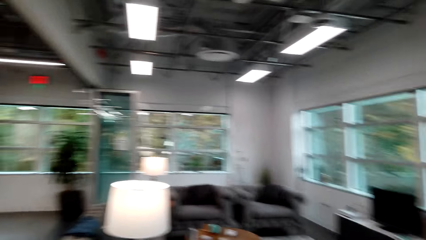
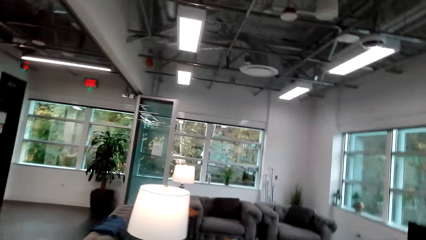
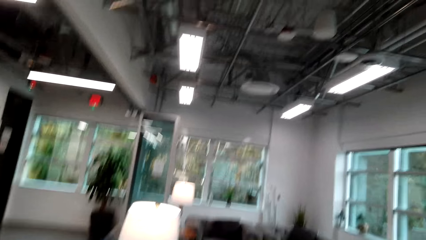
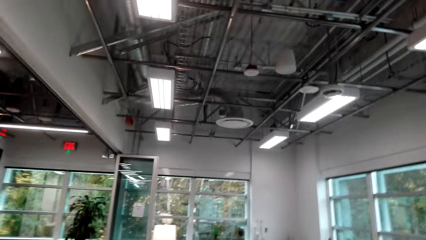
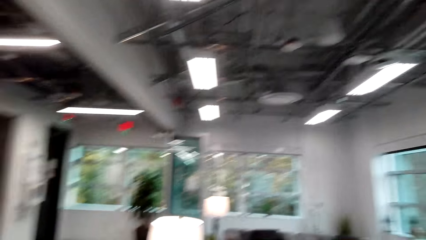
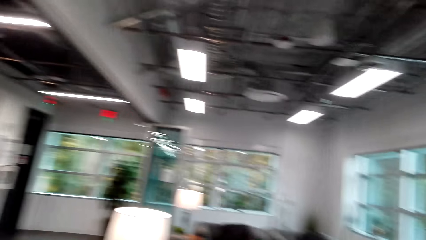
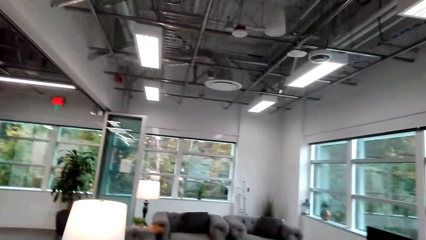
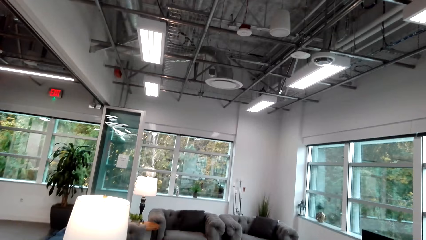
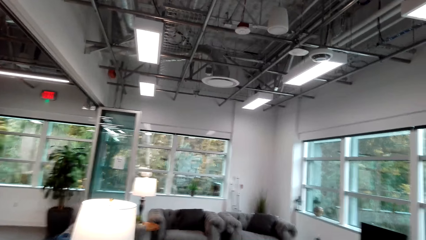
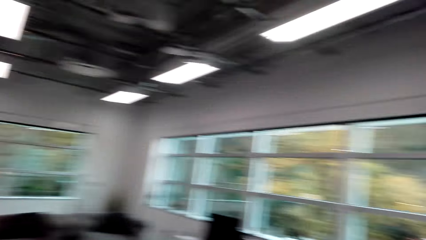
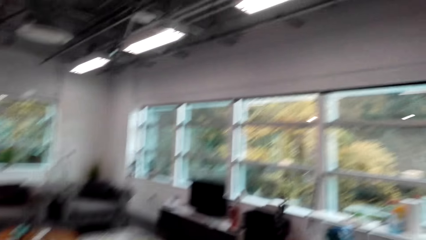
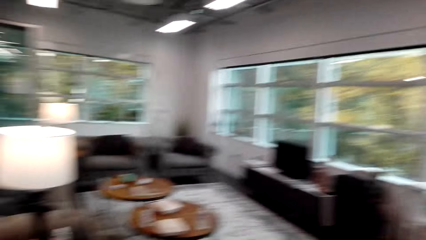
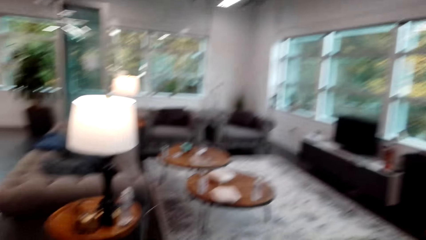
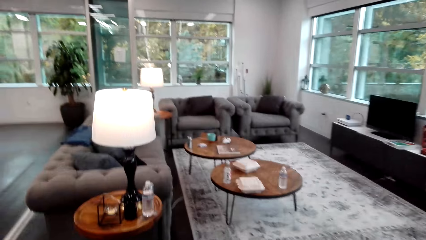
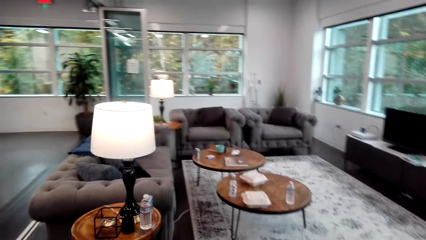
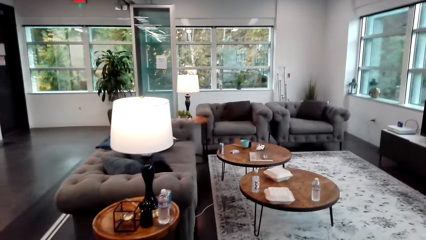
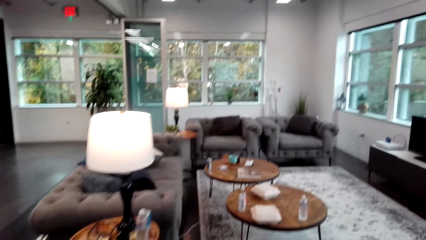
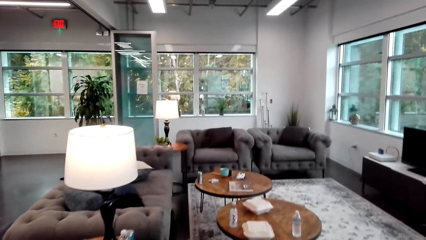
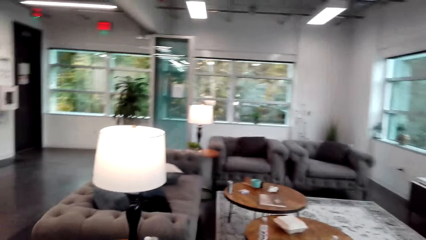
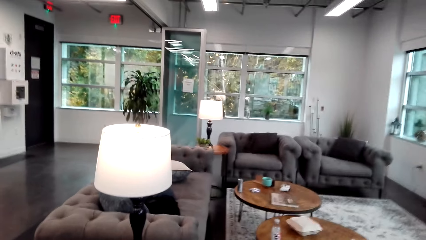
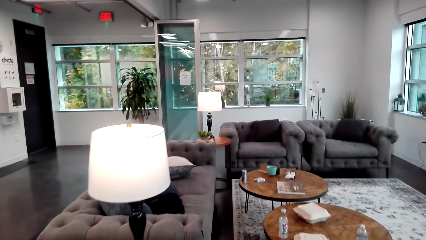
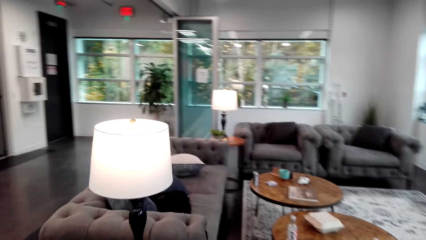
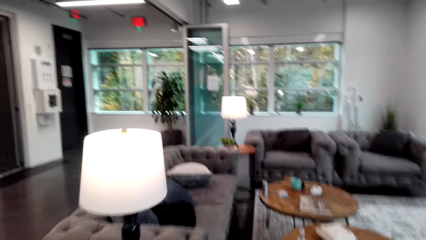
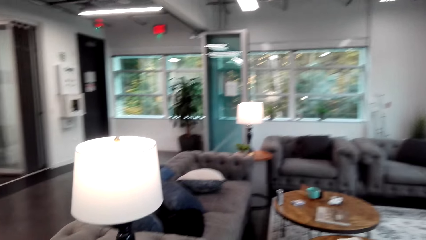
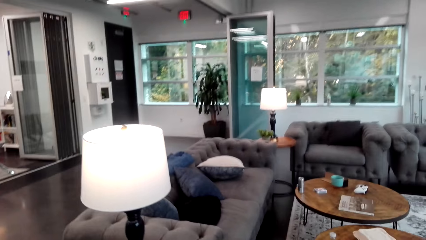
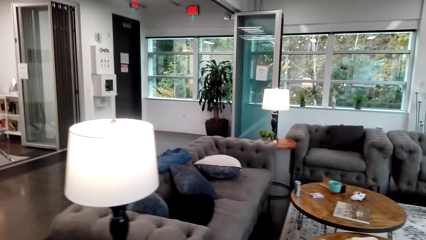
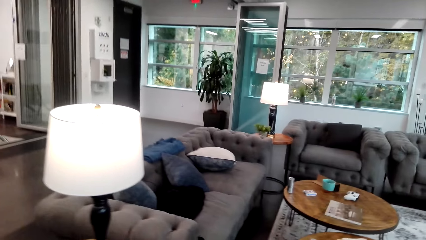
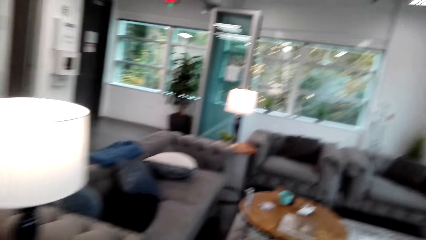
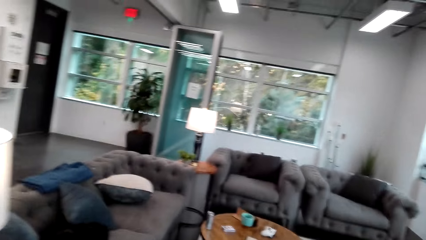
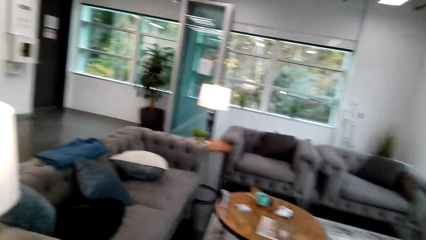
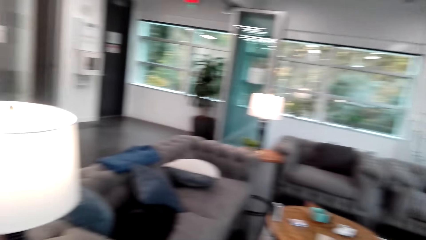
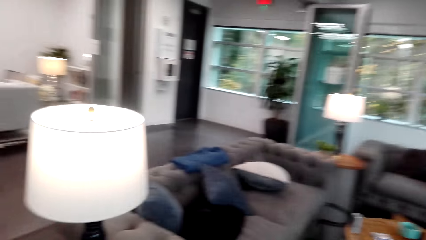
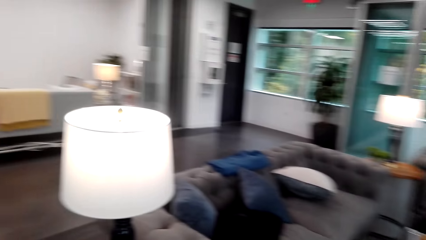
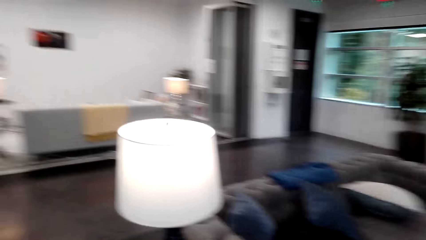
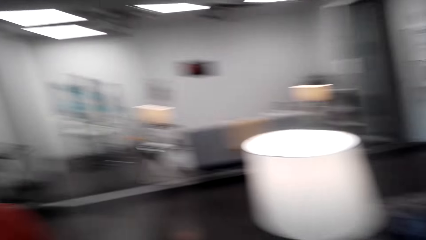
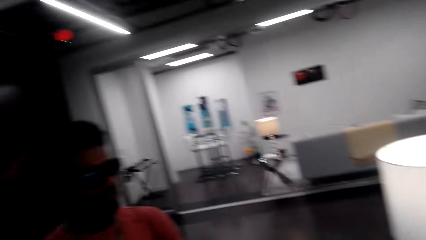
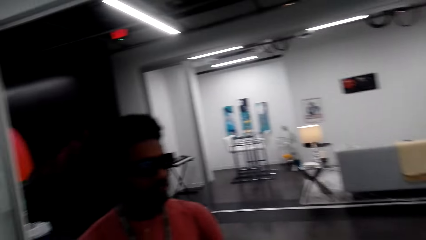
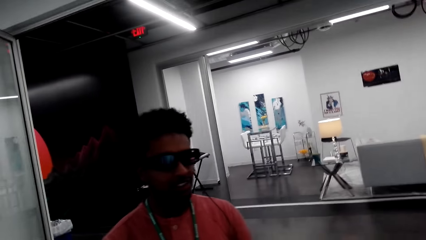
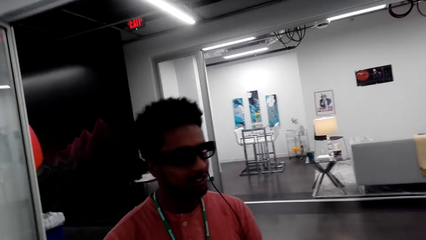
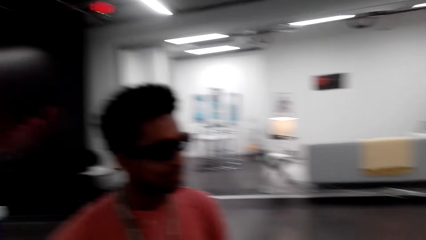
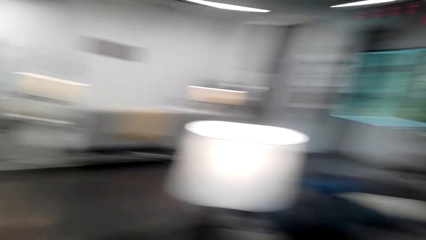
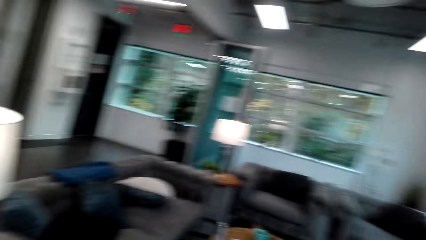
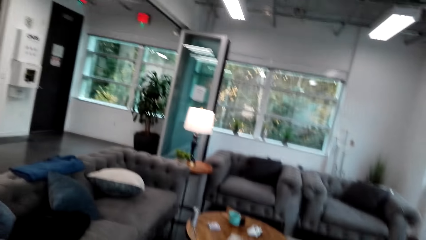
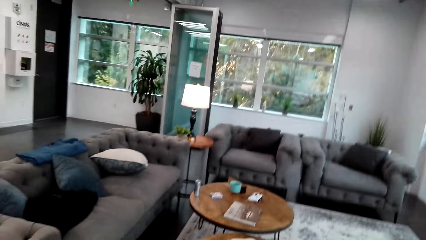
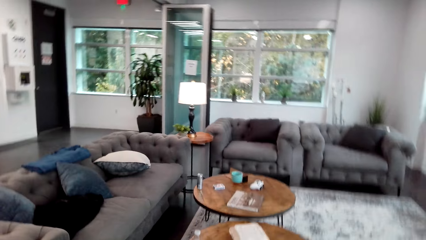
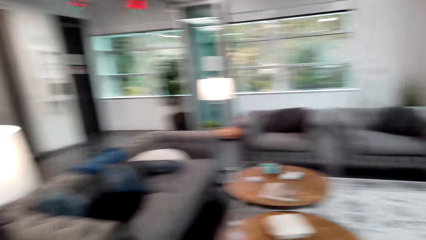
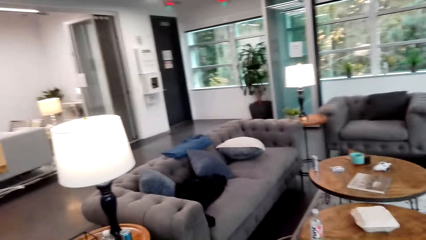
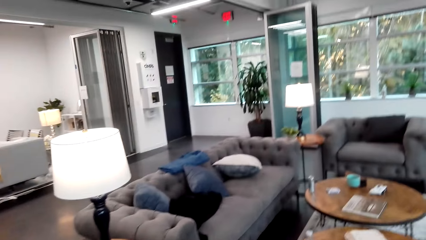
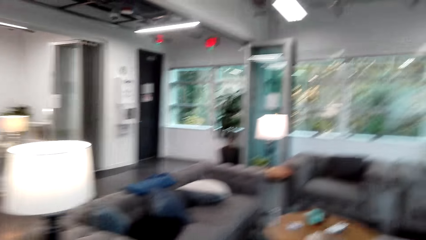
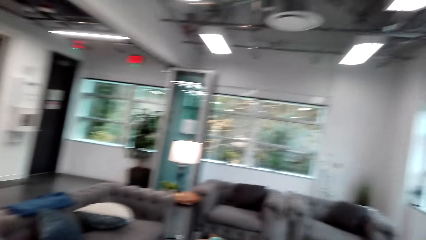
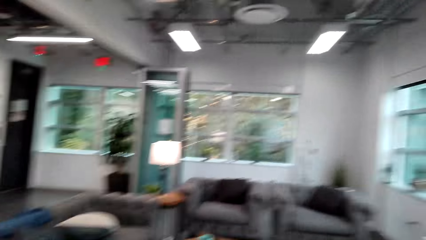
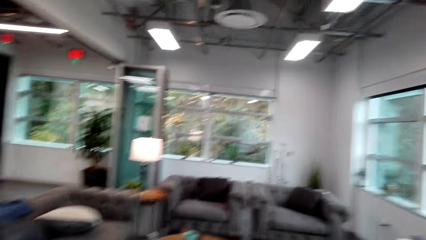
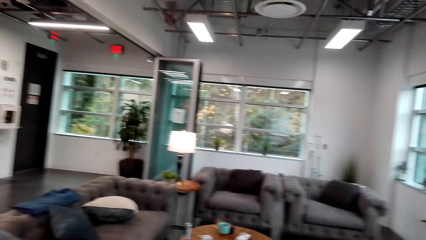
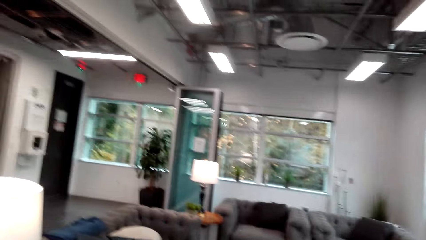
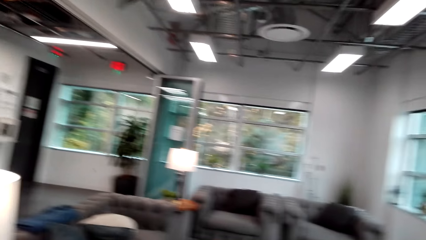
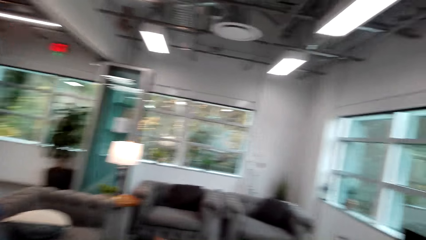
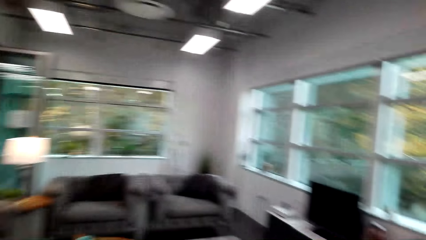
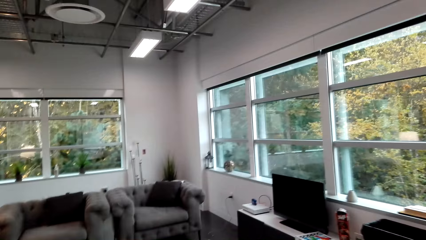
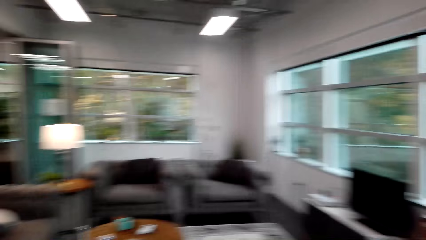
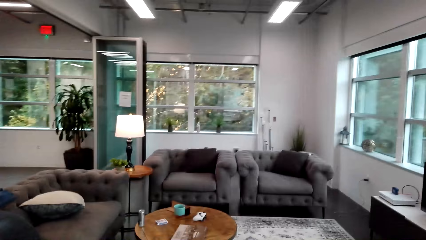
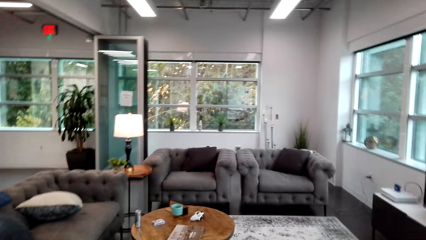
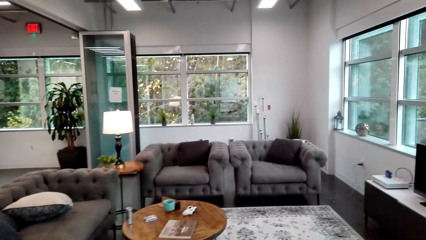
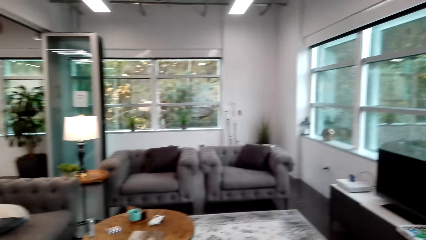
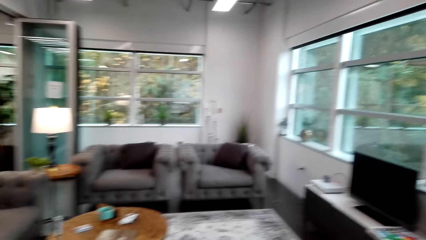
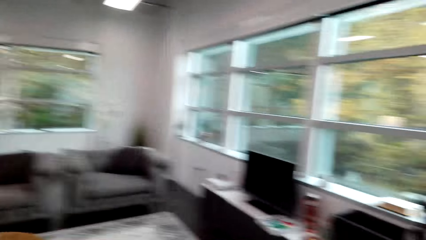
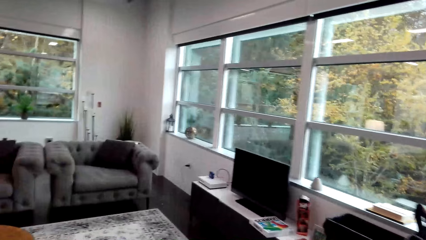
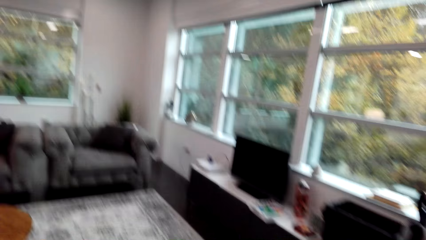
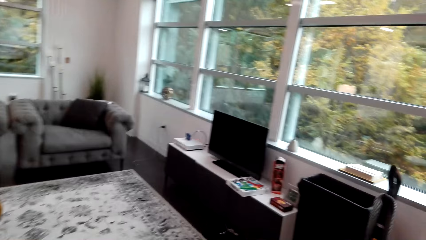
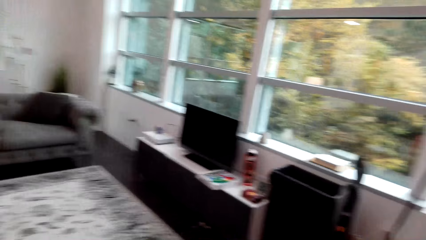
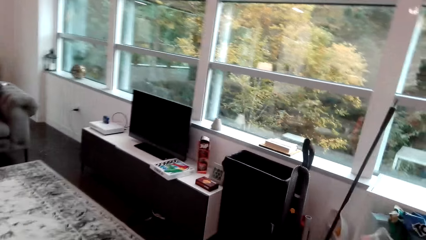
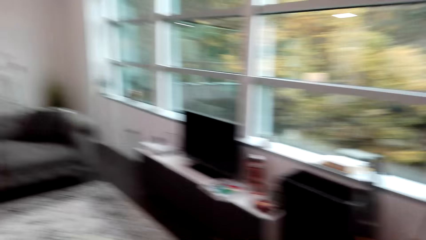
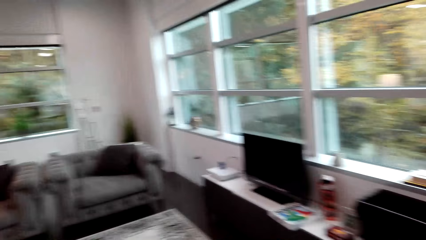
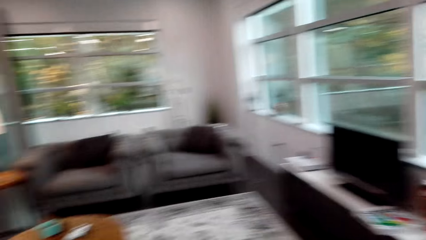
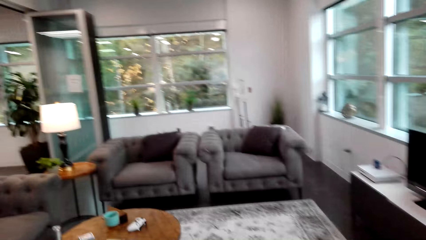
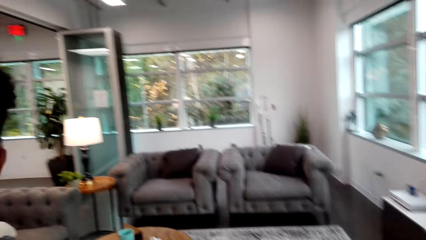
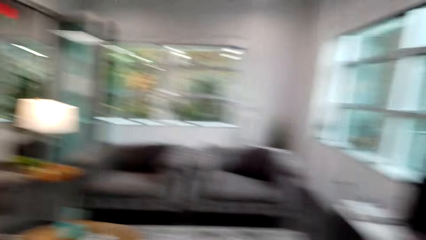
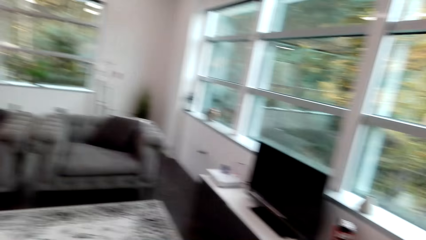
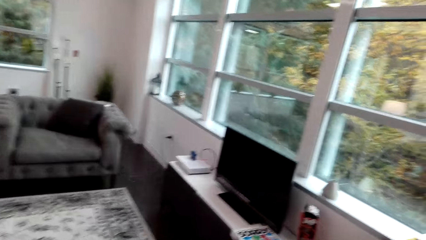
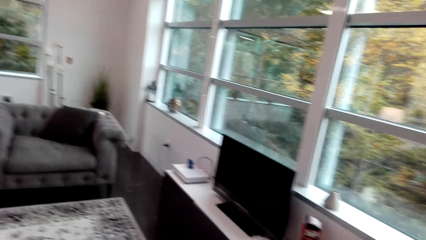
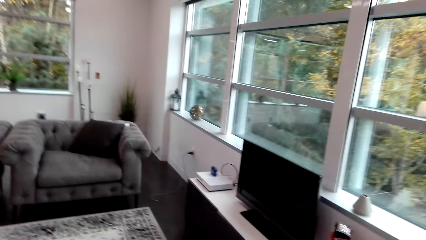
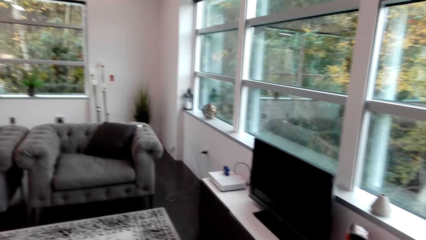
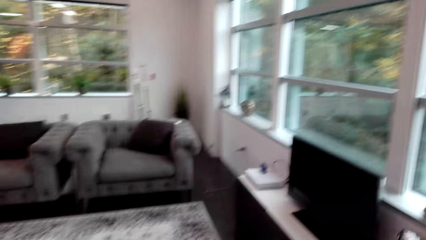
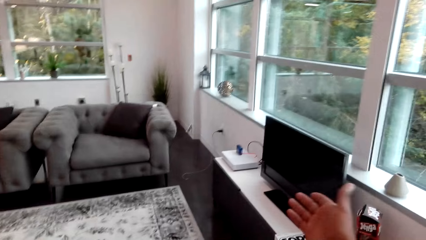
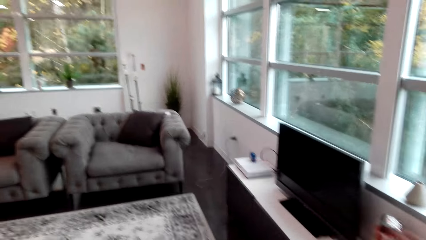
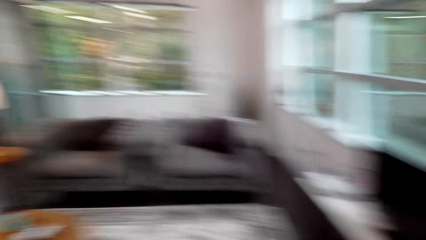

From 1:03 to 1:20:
The camera wearer looks at the man. They talk with the man. They walk around the house.
